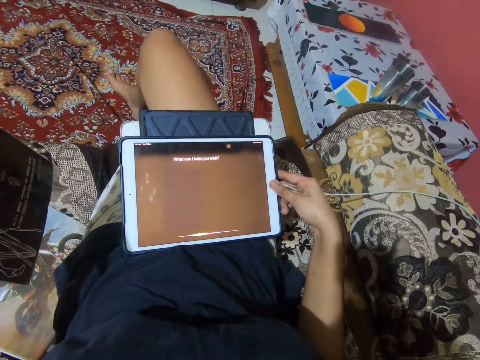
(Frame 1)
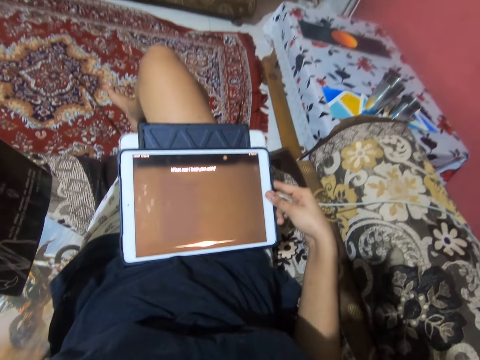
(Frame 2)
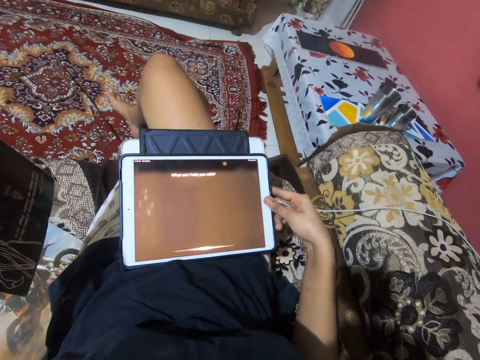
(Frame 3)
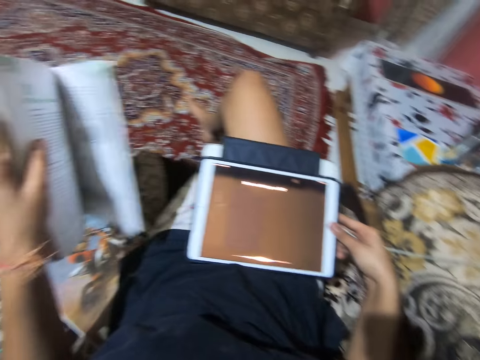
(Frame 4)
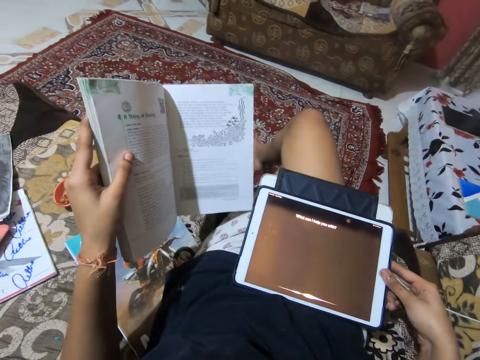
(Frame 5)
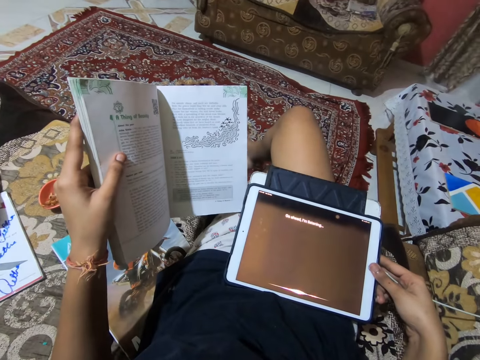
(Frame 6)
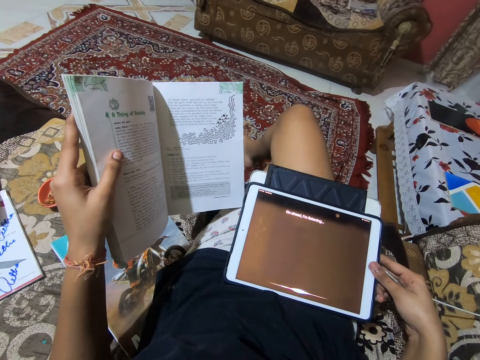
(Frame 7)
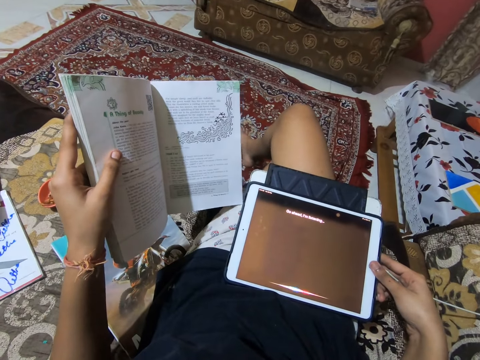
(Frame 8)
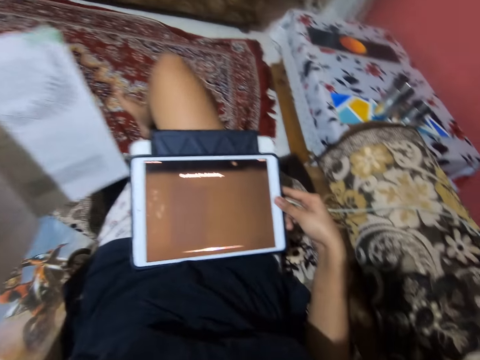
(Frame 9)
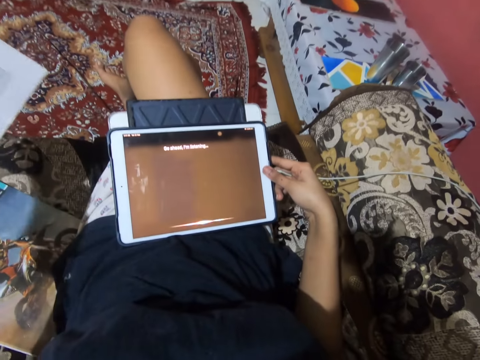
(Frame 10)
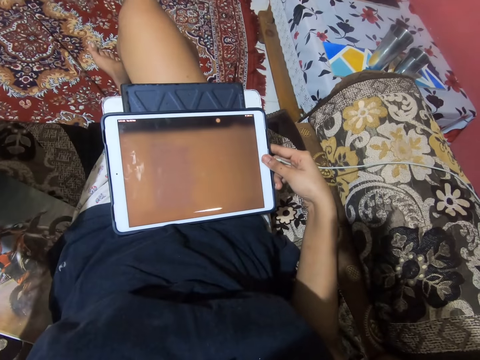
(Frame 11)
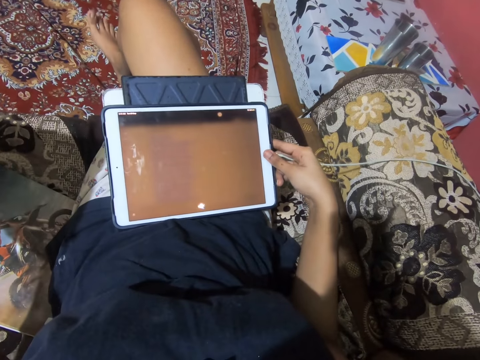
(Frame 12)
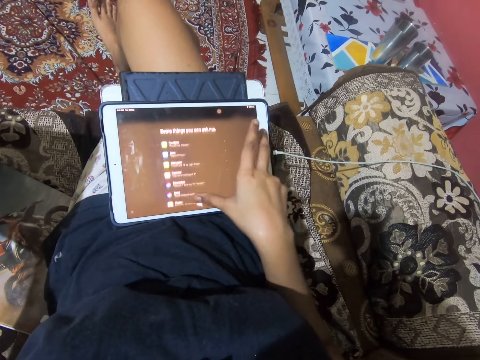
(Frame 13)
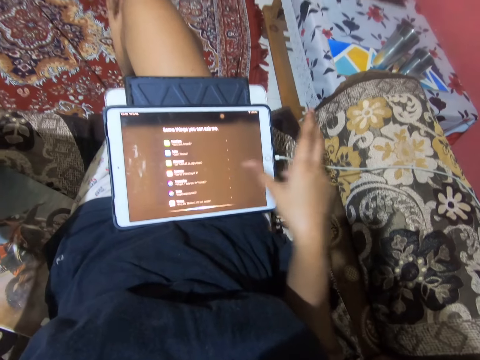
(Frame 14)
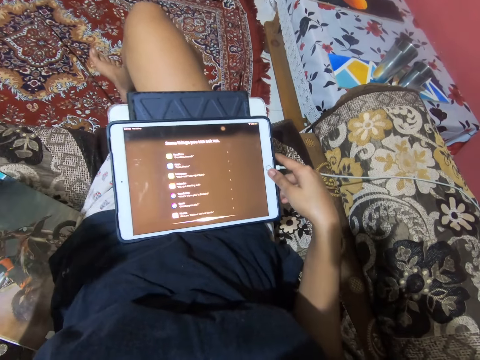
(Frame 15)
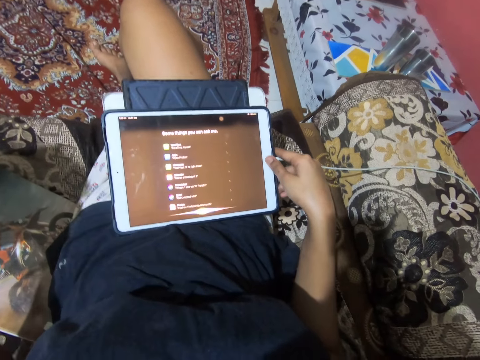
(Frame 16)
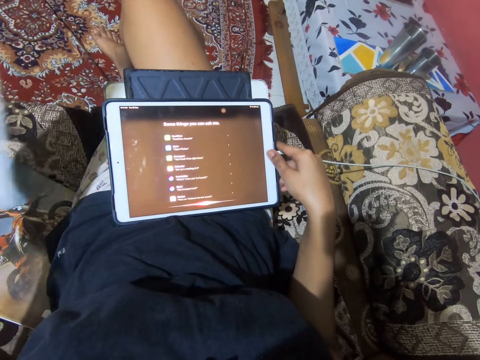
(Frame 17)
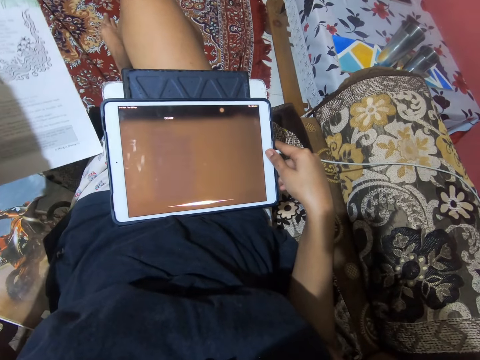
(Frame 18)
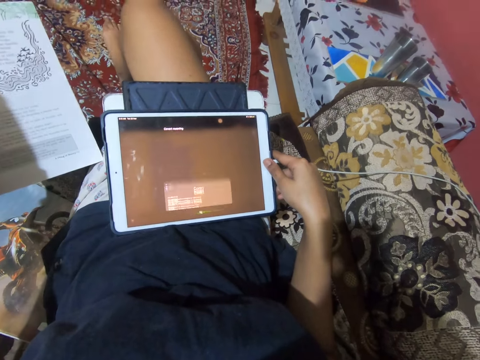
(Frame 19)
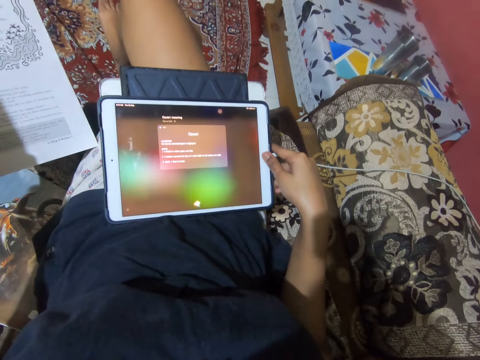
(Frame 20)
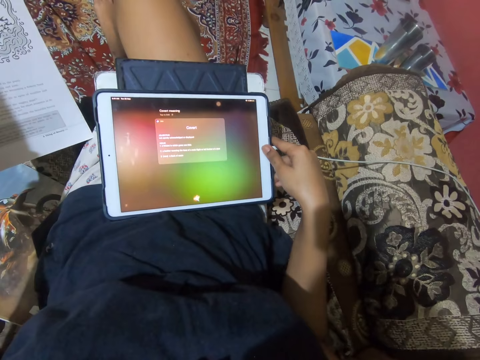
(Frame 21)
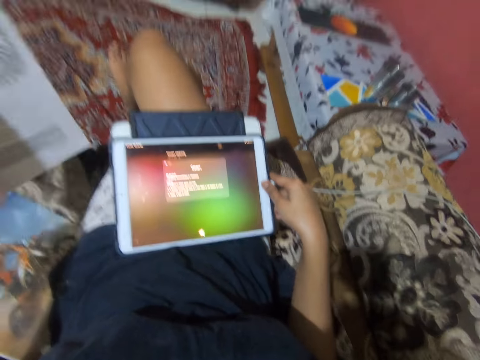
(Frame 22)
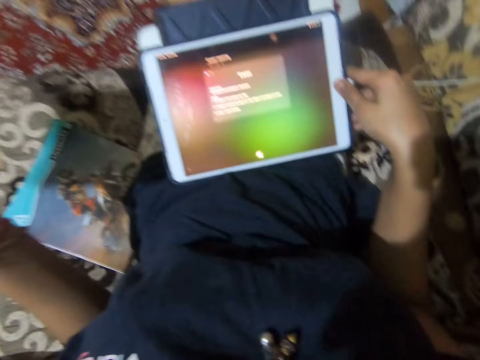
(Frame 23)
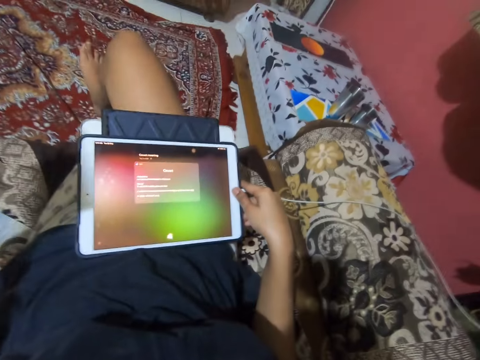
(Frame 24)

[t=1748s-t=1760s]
The camera wearer looks at the book. She looks at the tablet. She taps the screen with her right thumb.

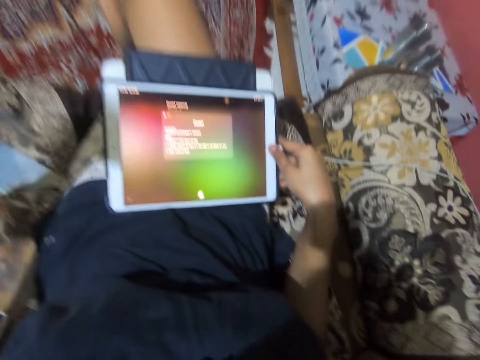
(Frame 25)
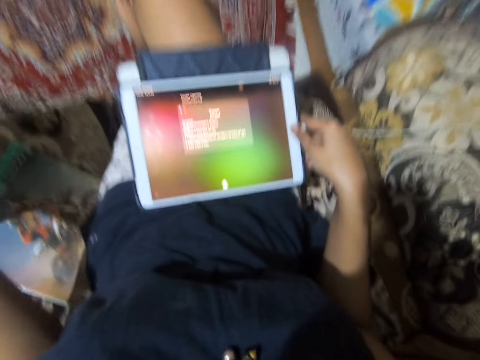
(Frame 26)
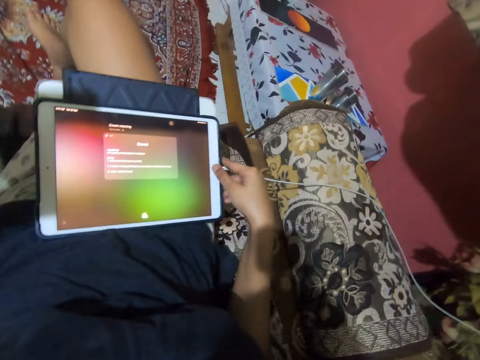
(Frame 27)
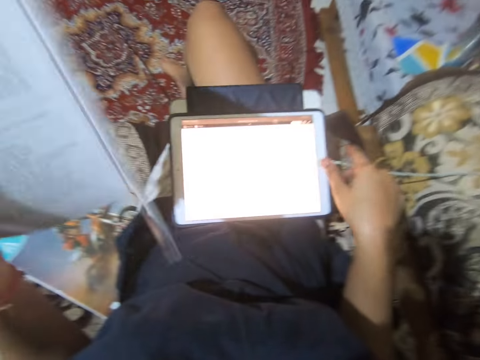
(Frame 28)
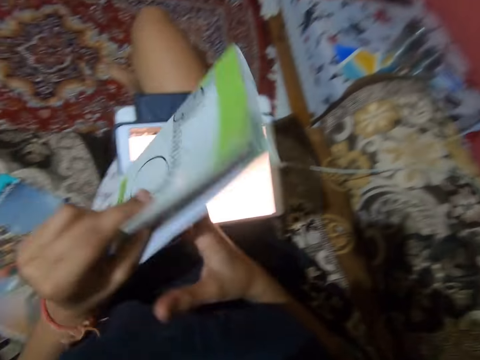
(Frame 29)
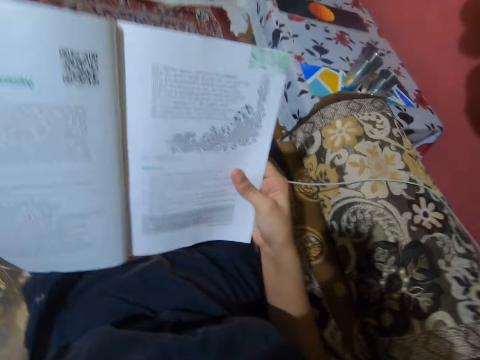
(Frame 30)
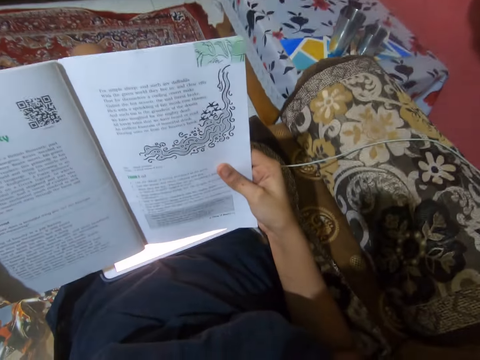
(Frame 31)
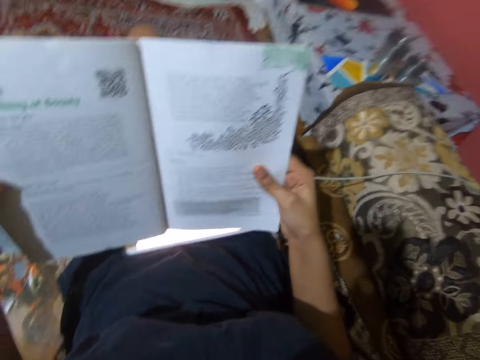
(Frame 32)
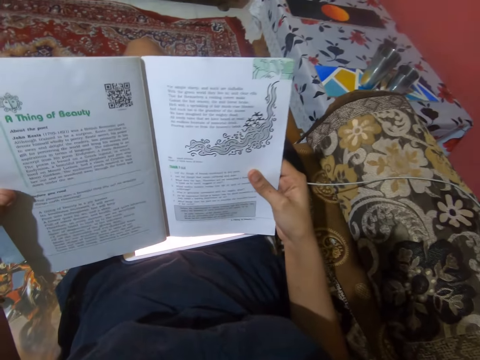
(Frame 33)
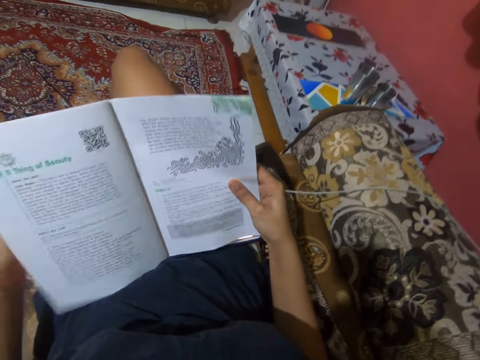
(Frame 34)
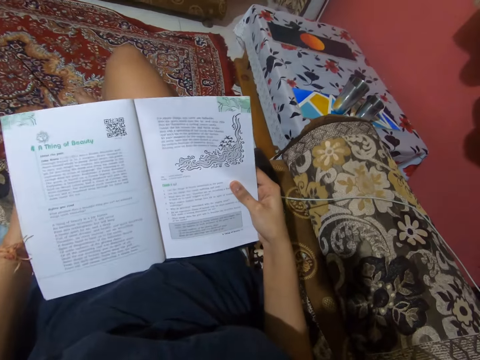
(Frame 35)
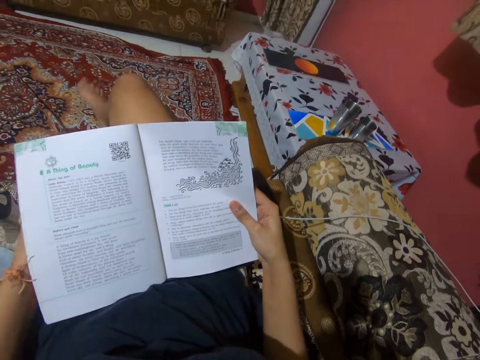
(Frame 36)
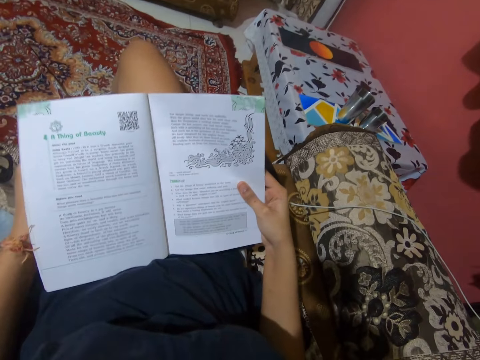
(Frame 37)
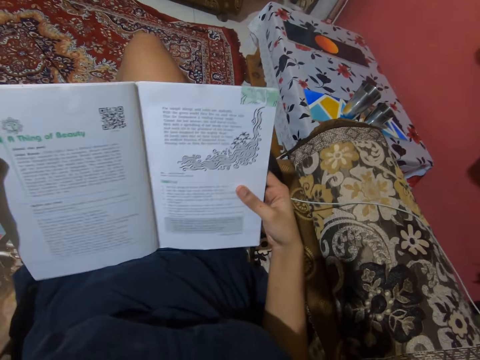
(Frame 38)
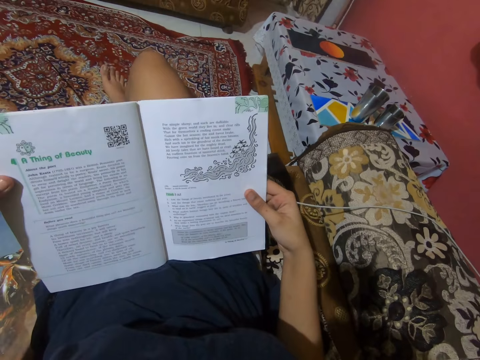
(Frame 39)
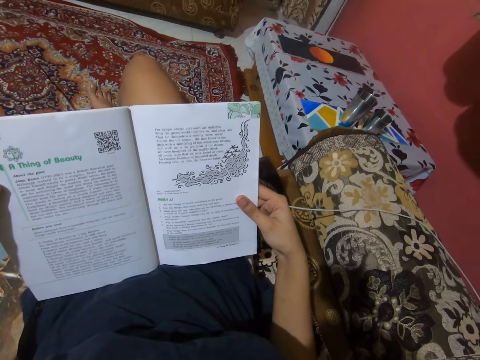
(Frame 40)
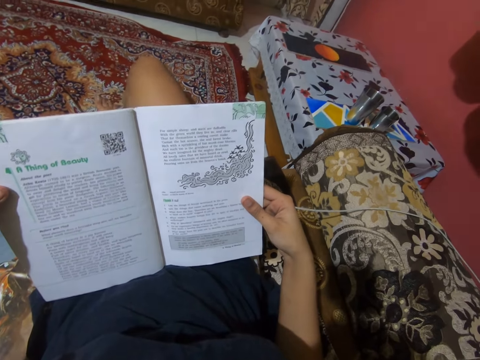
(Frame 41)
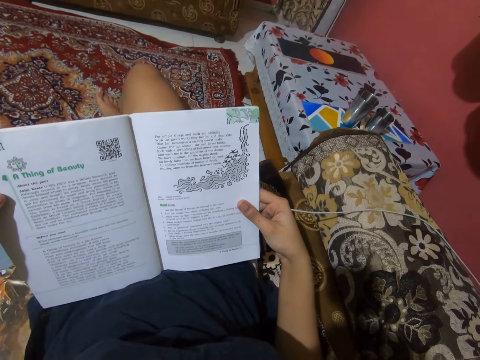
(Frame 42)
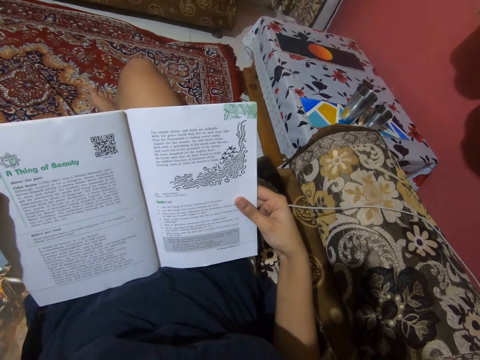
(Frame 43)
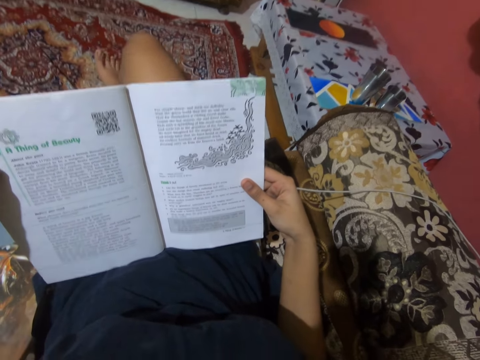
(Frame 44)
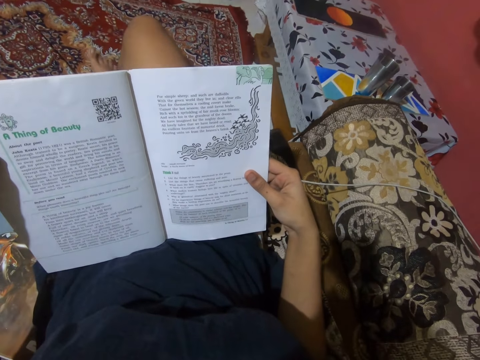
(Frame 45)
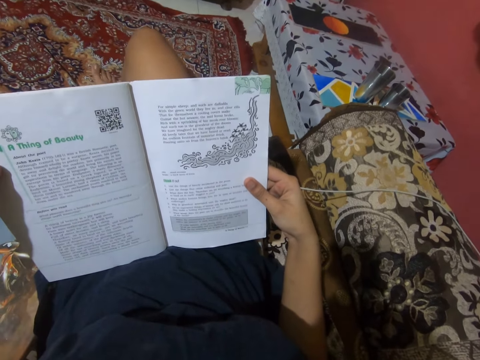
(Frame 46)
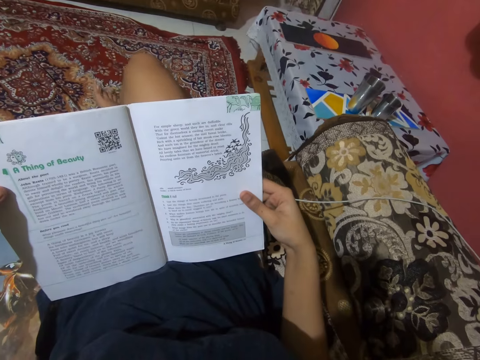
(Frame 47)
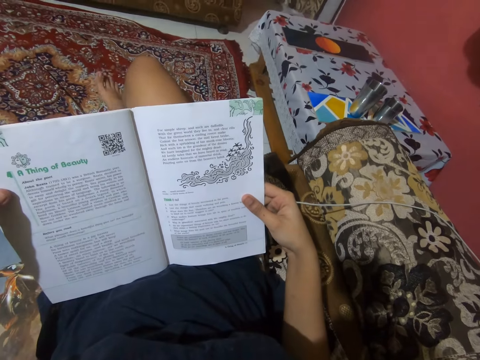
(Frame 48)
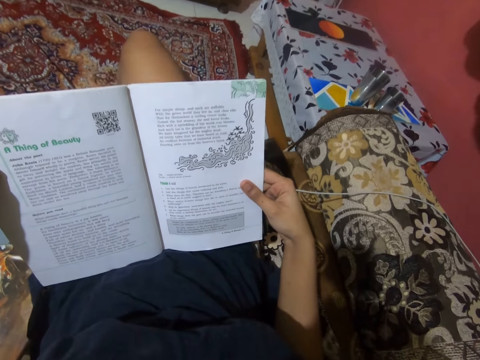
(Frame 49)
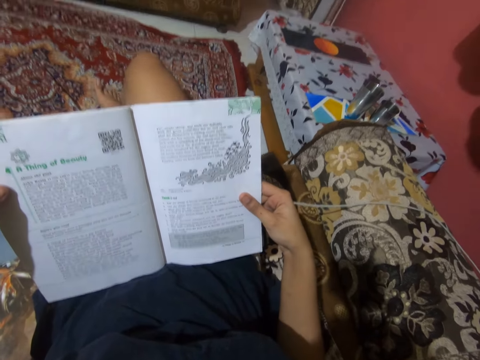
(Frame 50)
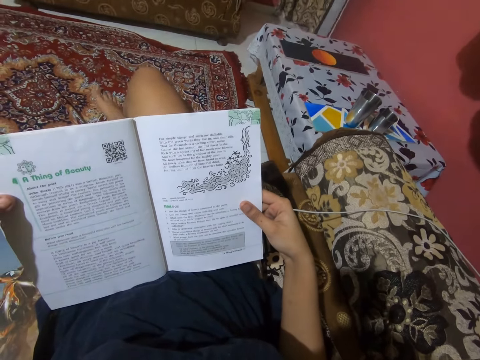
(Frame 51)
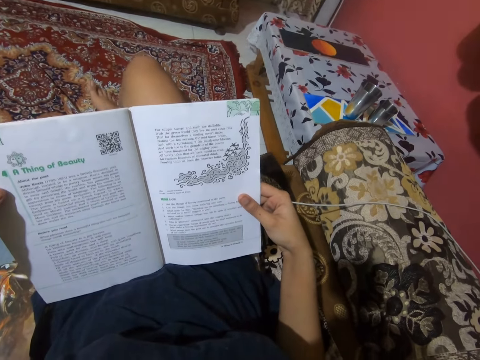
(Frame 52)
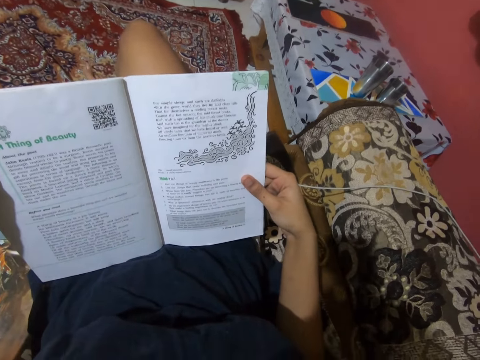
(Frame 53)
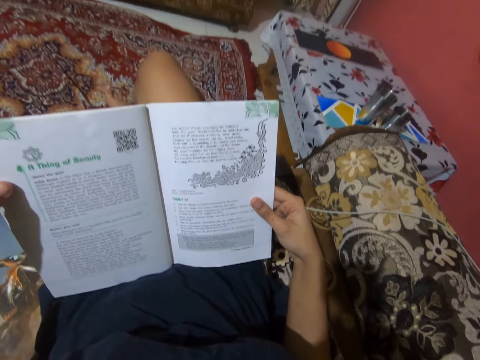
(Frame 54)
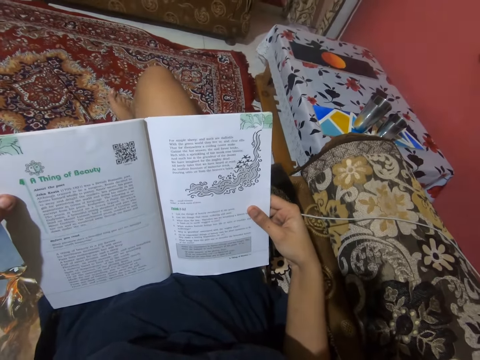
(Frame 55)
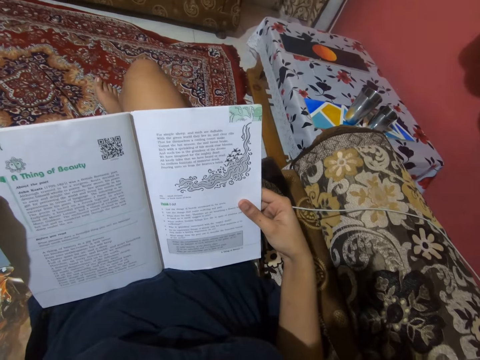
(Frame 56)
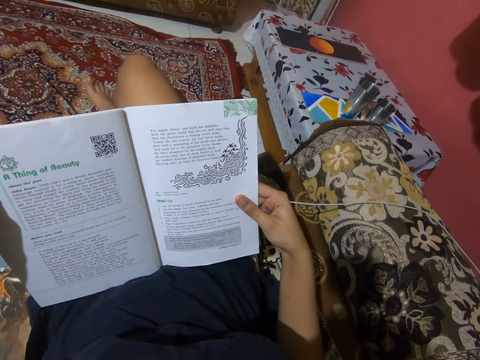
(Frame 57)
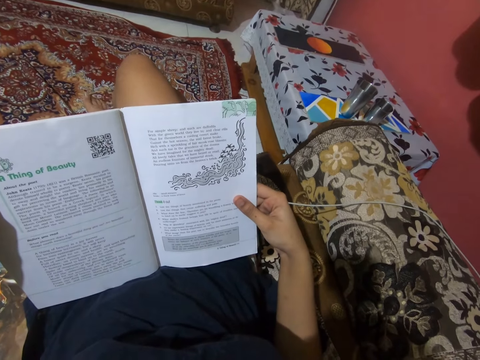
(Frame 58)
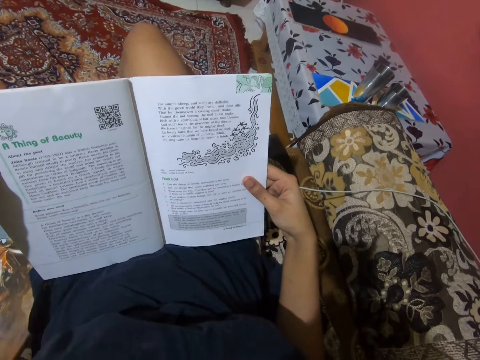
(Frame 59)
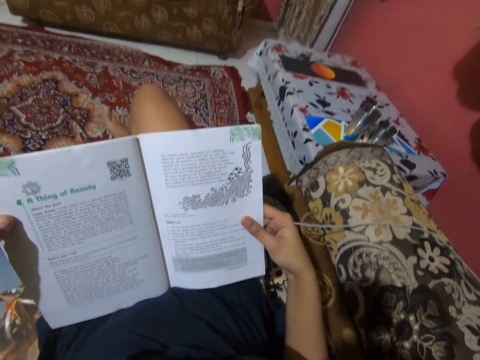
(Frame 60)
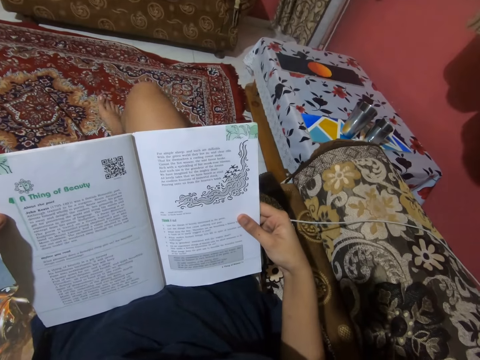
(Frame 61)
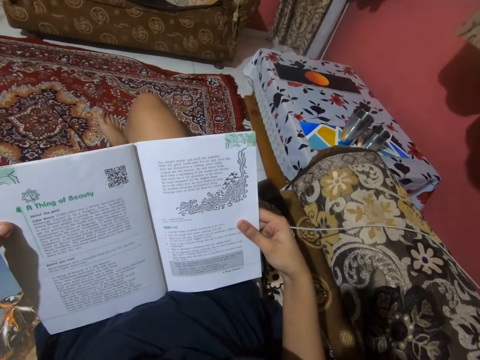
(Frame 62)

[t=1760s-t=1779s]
The camera wearer holds the book with both hands. They read out loud from the book.
